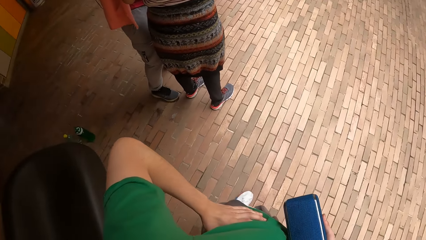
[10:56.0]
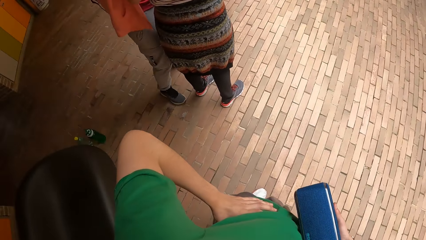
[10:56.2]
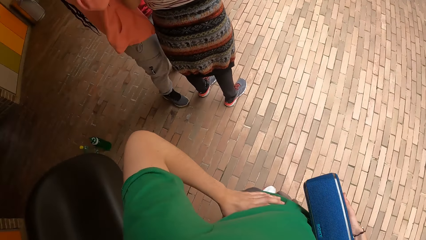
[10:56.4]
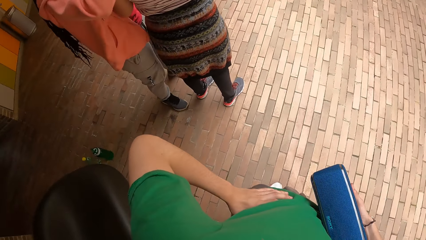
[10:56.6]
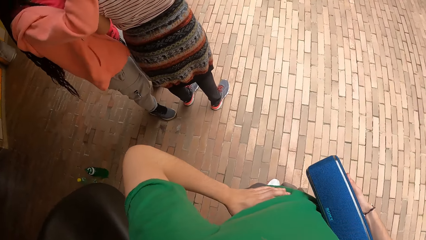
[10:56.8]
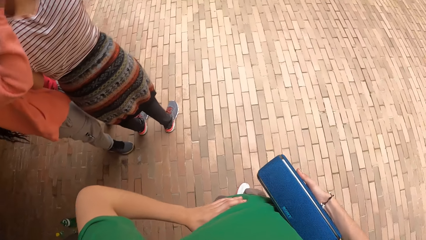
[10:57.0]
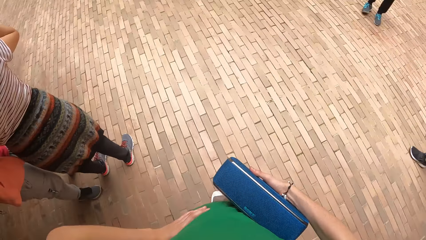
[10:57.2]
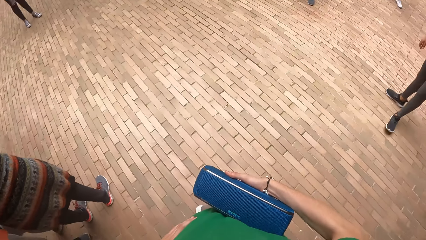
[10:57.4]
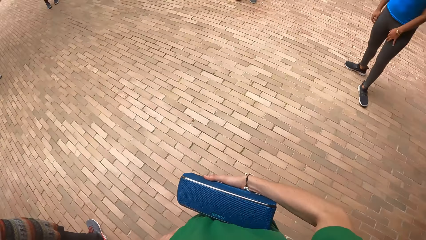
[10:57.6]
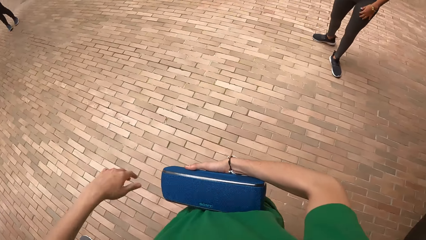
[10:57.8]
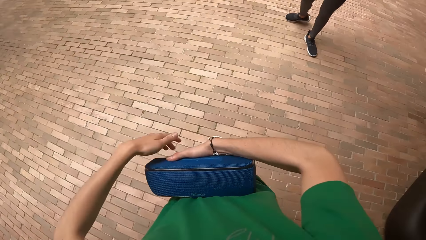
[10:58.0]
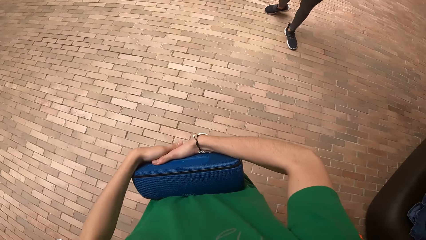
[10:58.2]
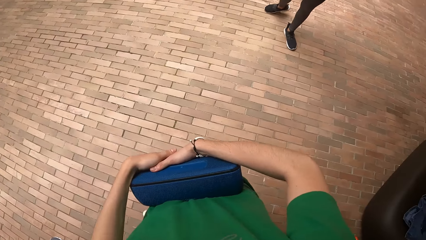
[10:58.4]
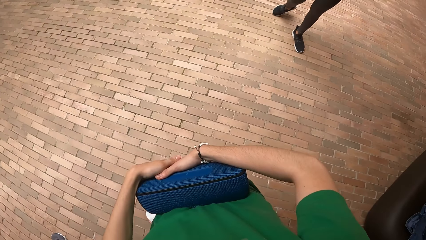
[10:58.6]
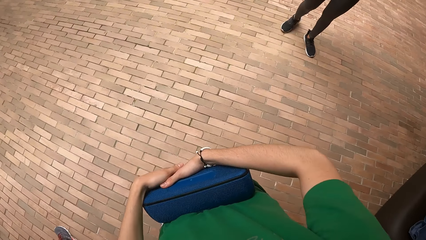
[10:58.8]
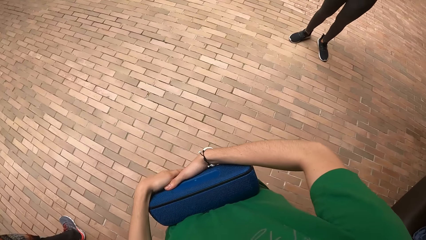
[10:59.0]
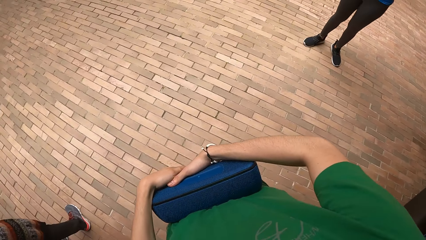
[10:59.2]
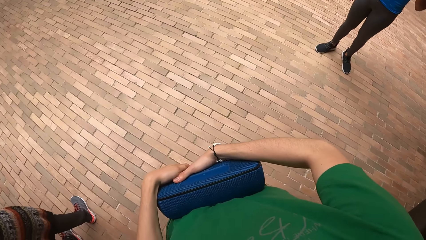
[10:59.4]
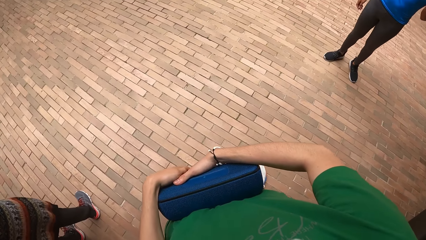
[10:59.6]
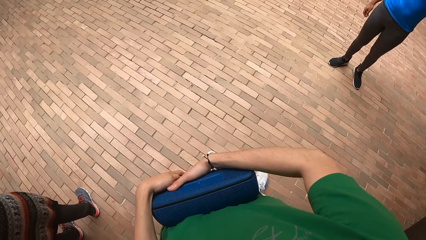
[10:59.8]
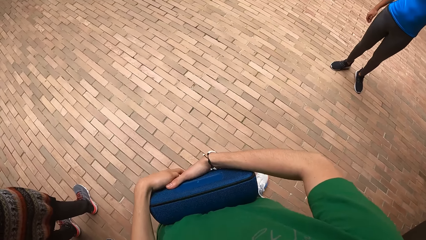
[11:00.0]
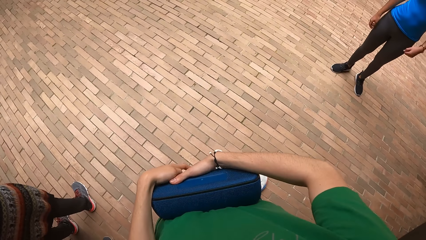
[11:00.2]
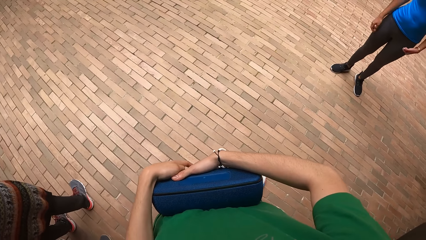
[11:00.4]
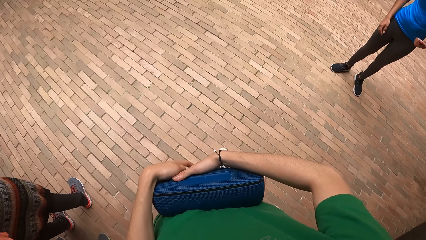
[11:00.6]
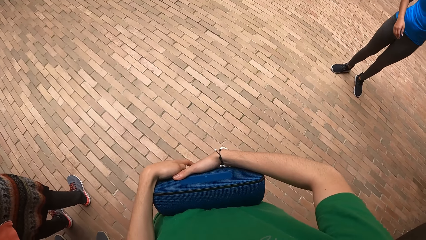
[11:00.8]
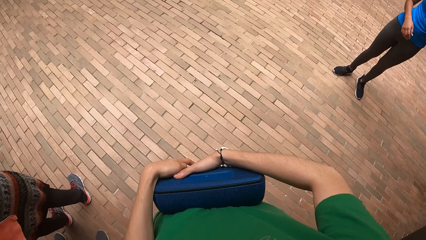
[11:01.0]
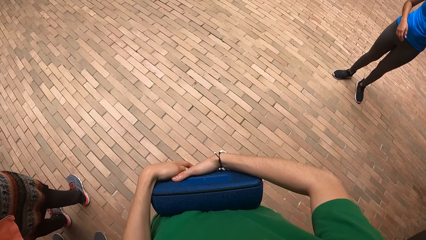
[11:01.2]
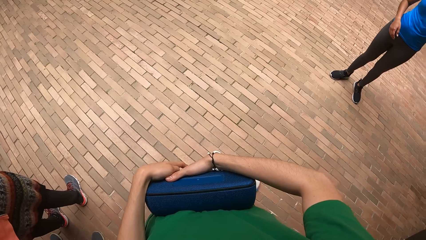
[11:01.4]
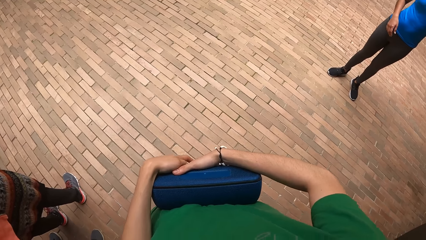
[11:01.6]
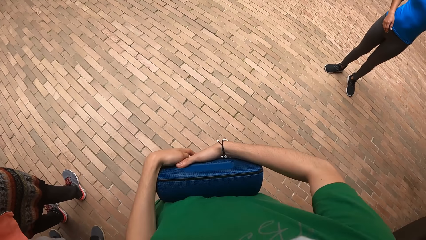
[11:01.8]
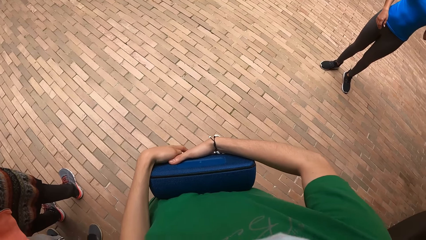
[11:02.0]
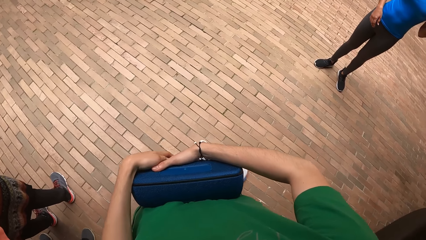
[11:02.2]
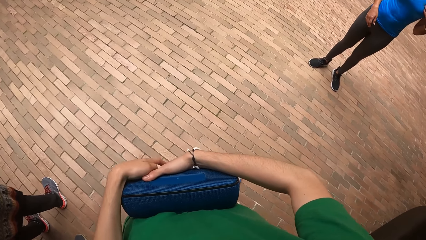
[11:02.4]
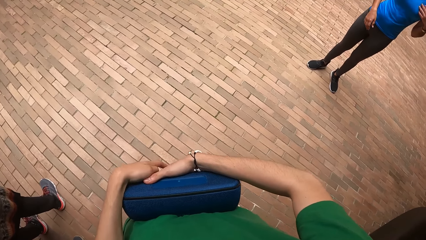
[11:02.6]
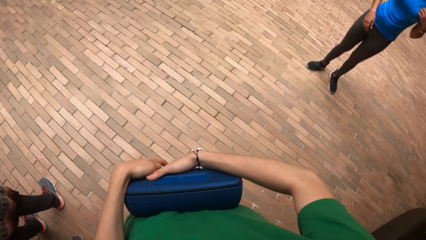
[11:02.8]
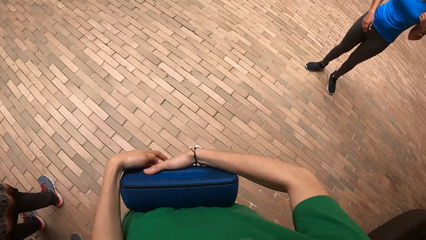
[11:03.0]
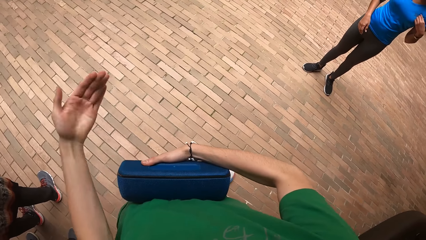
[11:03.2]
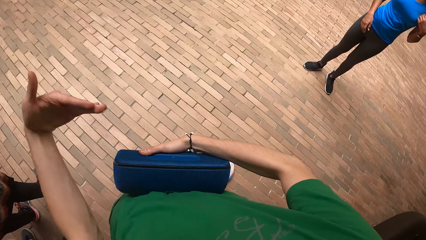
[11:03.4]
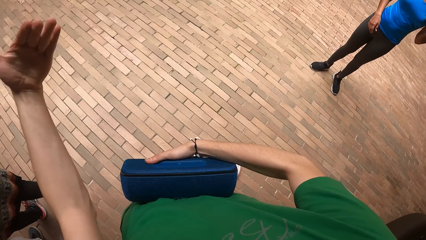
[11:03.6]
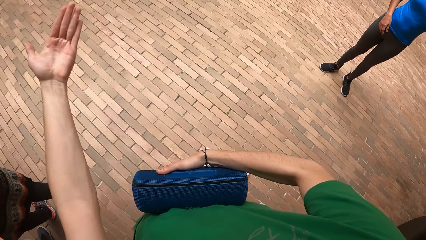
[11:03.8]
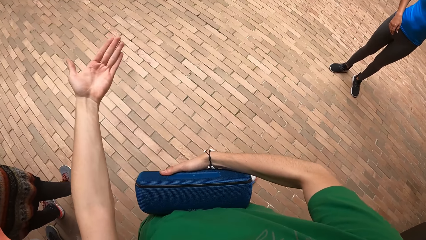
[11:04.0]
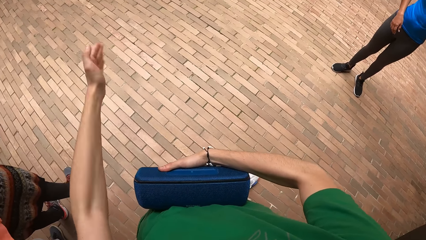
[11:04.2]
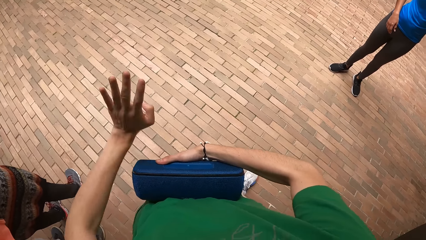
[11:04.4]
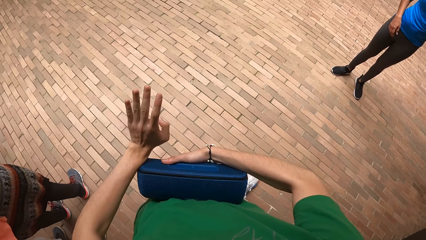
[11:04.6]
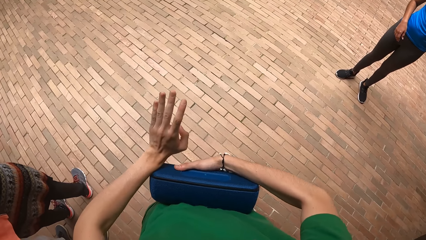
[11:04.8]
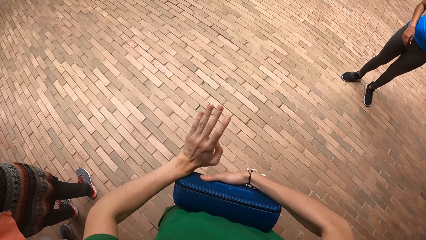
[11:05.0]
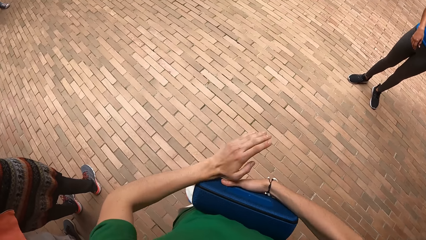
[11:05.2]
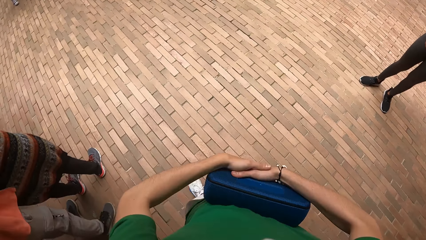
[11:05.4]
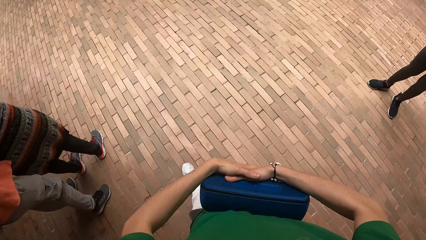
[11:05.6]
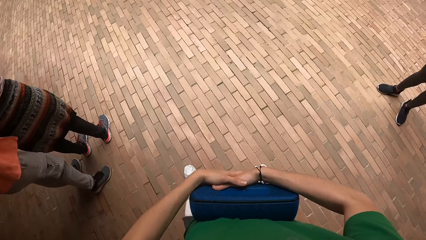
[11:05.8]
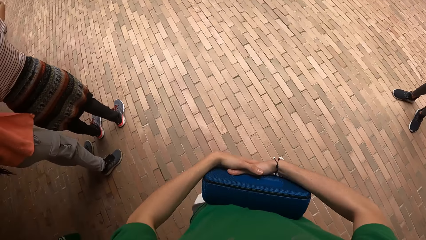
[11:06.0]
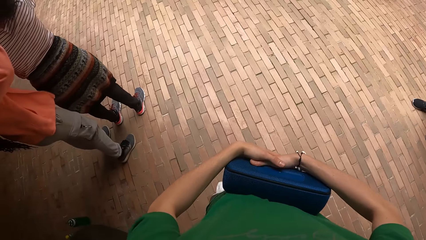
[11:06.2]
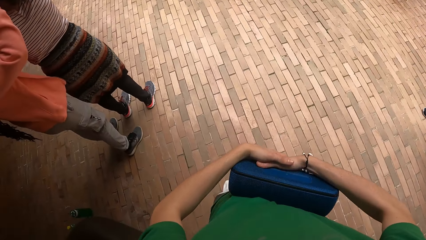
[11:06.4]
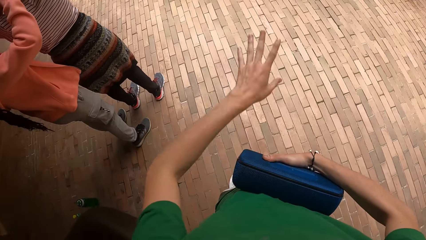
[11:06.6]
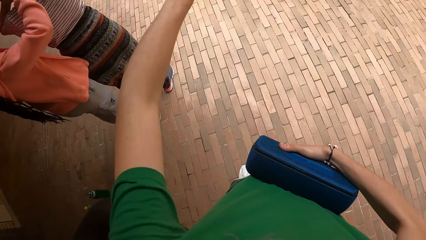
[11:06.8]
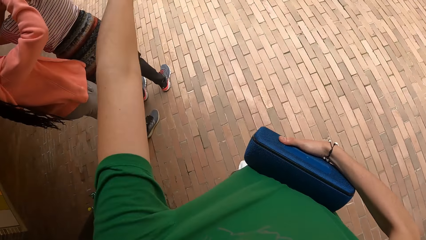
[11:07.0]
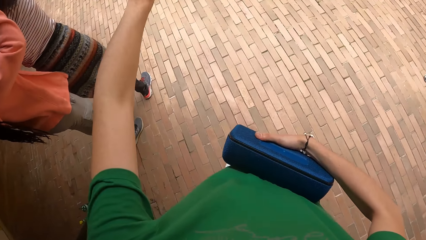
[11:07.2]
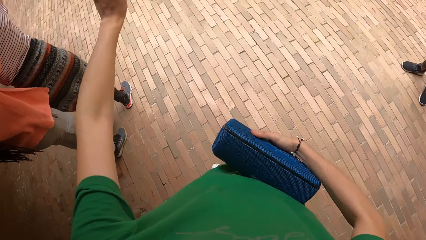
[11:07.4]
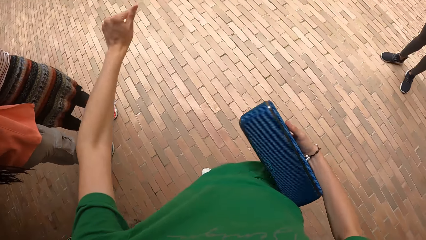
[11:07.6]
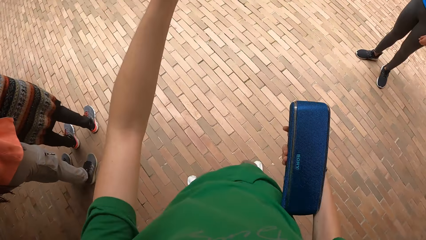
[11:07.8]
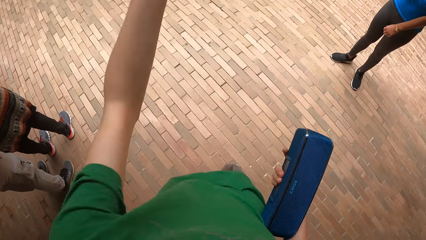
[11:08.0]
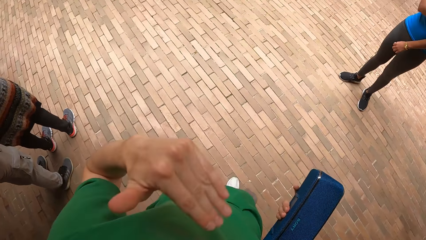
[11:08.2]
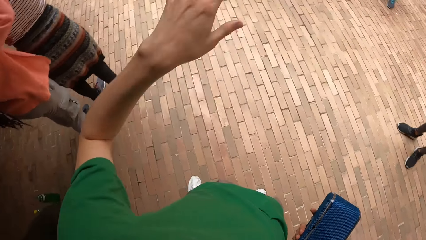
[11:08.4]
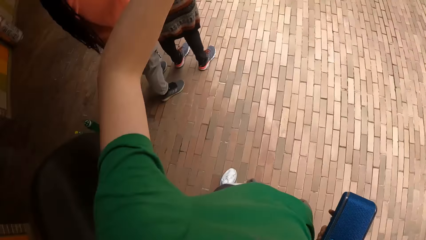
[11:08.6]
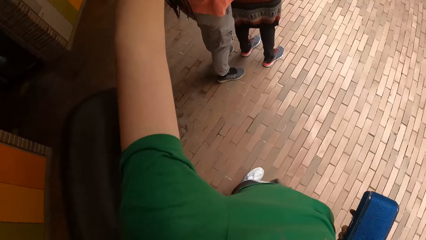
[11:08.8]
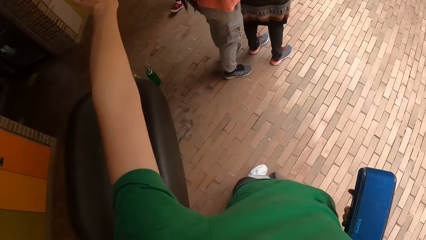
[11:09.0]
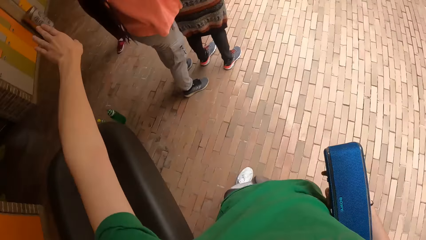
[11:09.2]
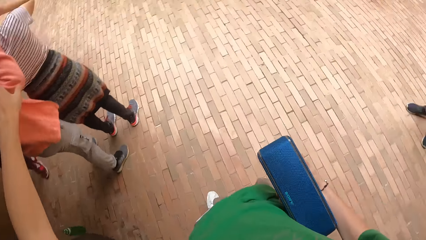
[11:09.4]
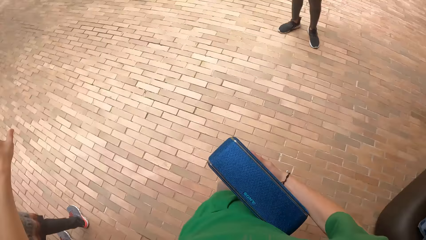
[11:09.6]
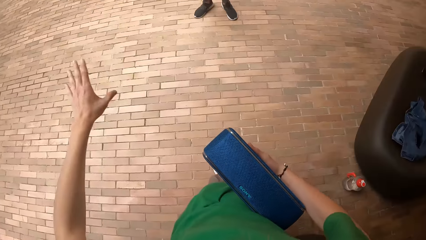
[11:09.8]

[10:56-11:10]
The camera wearer holds the mp3 player with both hands. They talk to the crew.

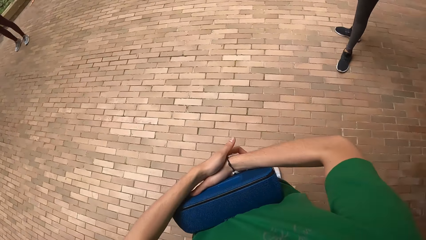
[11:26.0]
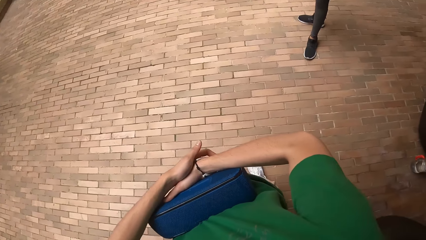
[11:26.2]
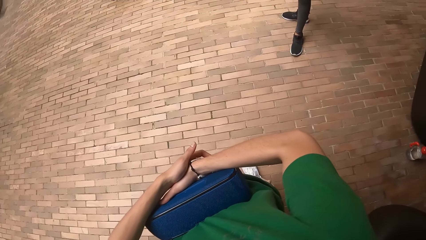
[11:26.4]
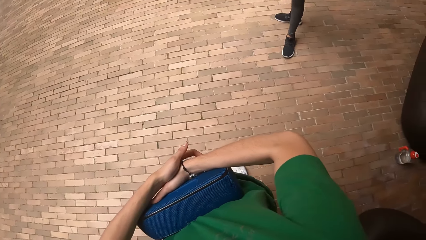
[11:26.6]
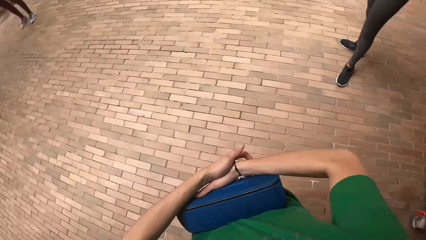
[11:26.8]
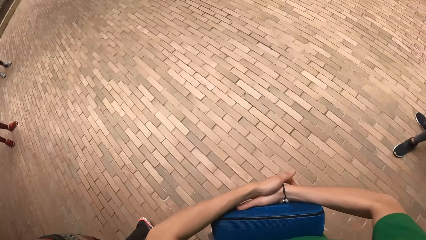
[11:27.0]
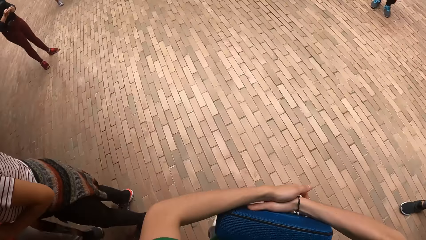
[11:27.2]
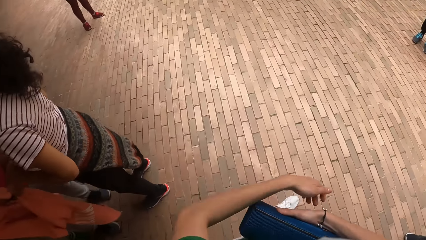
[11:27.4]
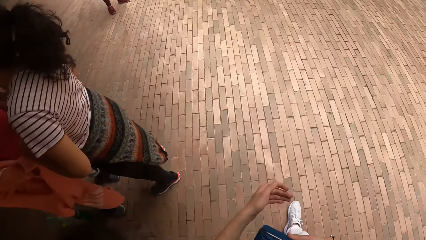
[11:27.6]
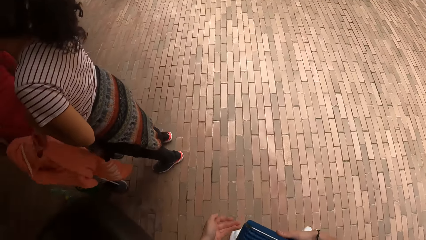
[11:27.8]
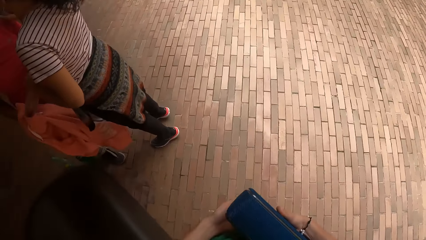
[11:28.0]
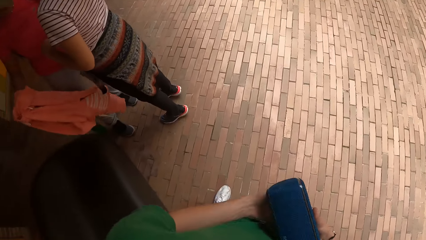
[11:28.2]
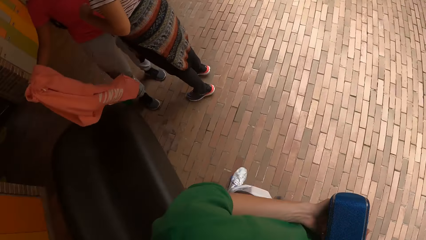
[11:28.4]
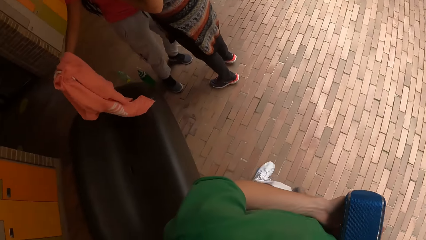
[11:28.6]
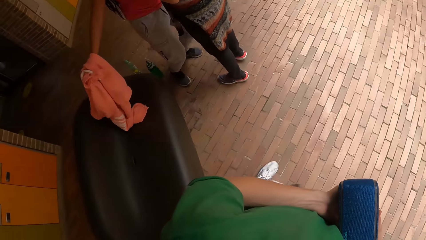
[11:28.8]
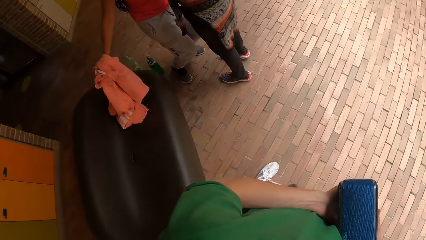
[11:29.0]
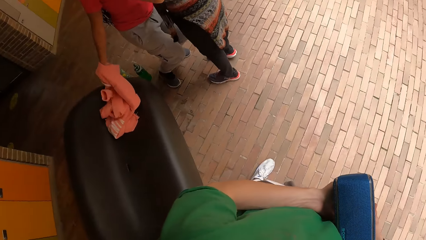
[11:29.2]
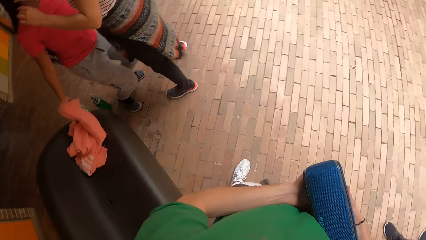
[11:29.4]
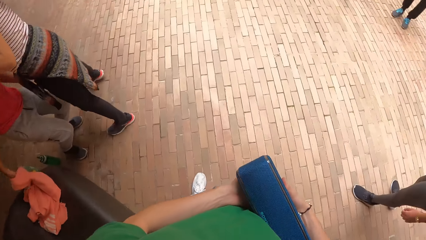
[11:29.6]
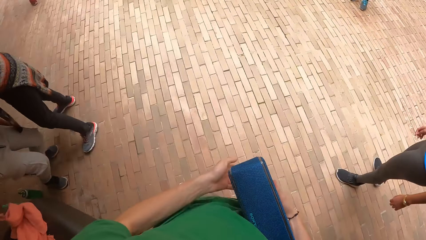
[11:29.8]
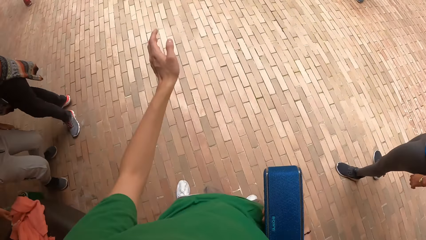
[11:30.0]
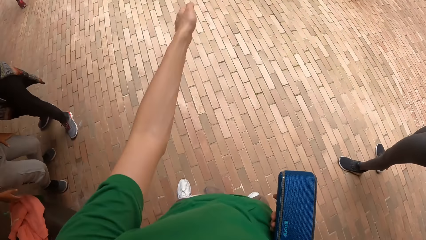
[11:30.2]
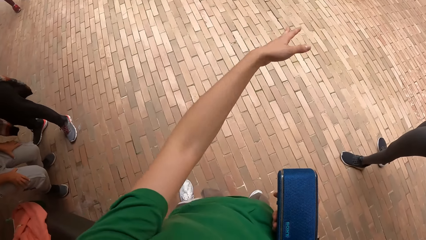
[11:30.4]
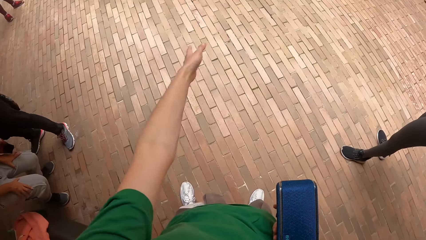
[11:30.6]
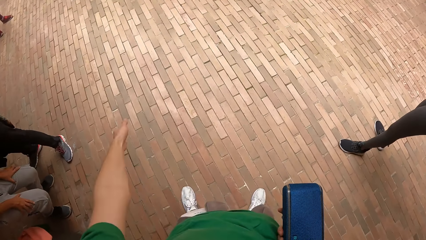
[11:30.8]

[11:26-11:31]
The camera wearer holds the mp3 in her right hand. She holds the mp3 player with both hands.
